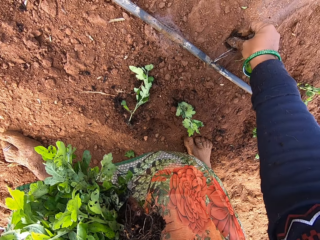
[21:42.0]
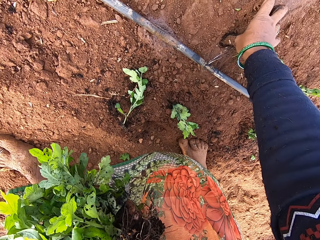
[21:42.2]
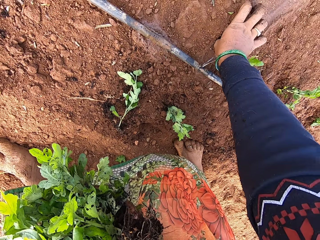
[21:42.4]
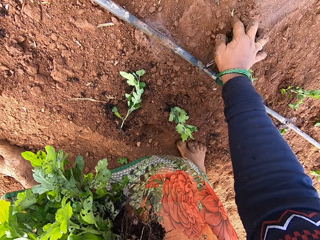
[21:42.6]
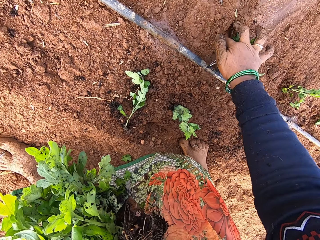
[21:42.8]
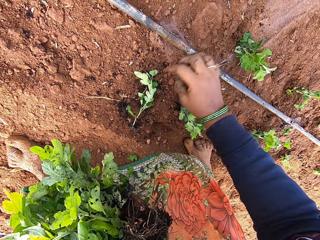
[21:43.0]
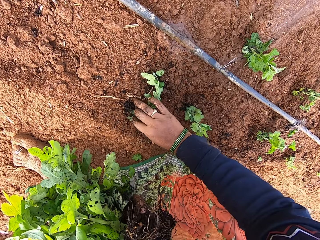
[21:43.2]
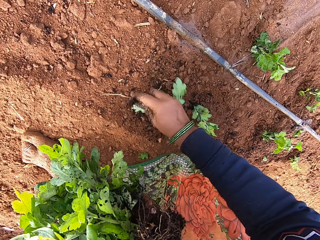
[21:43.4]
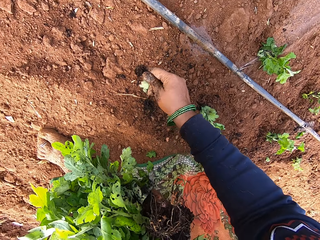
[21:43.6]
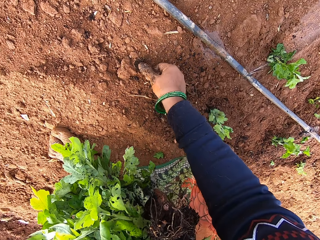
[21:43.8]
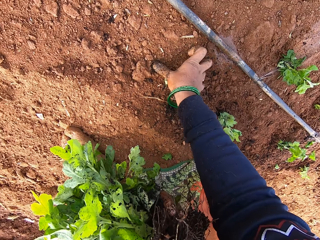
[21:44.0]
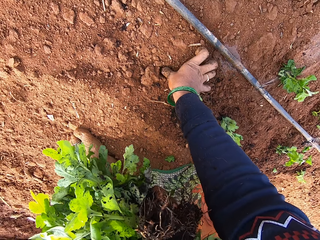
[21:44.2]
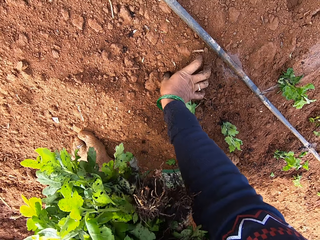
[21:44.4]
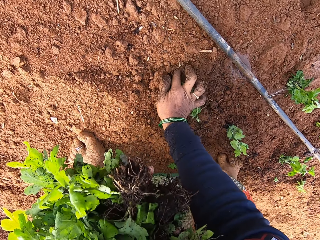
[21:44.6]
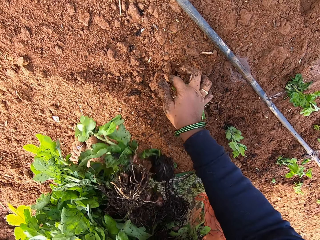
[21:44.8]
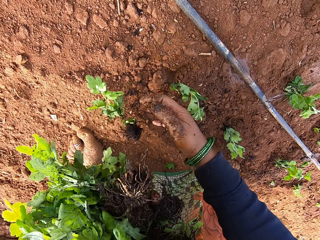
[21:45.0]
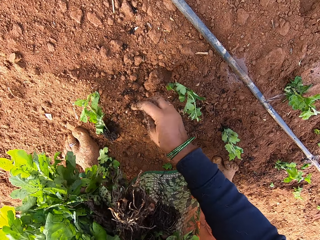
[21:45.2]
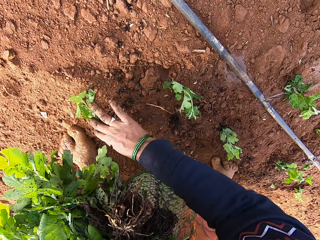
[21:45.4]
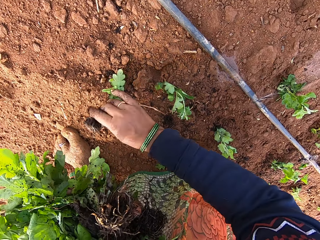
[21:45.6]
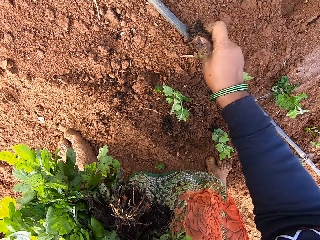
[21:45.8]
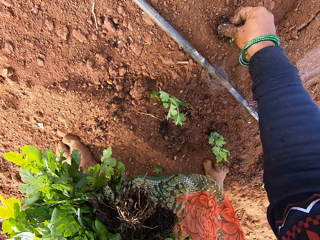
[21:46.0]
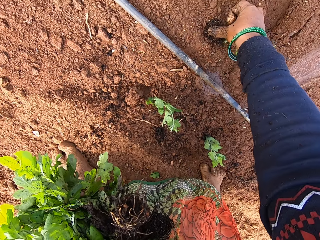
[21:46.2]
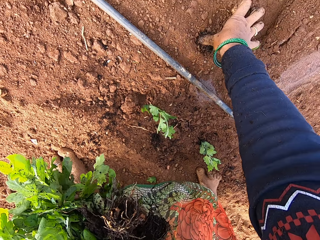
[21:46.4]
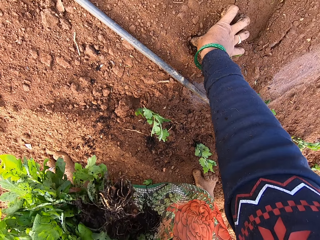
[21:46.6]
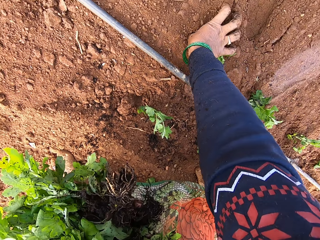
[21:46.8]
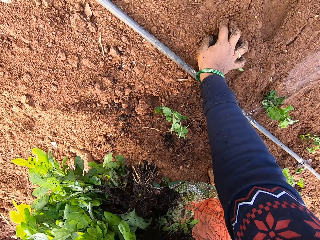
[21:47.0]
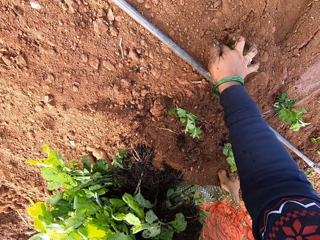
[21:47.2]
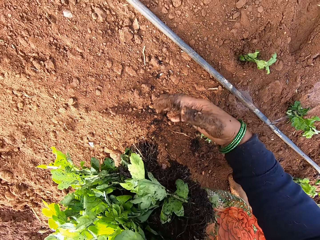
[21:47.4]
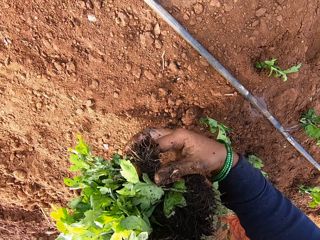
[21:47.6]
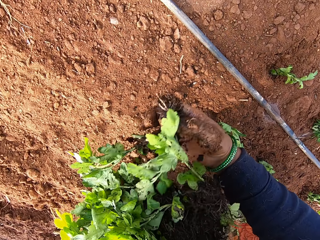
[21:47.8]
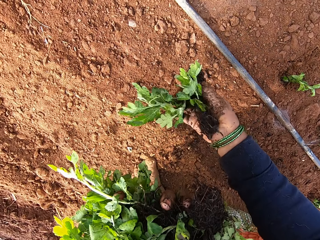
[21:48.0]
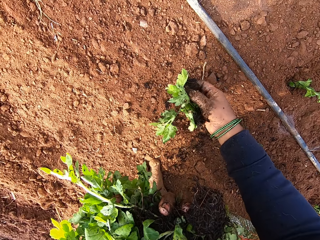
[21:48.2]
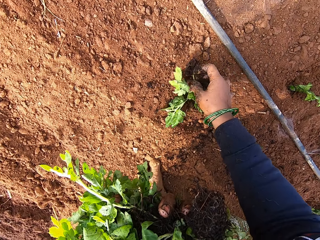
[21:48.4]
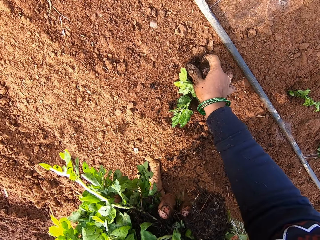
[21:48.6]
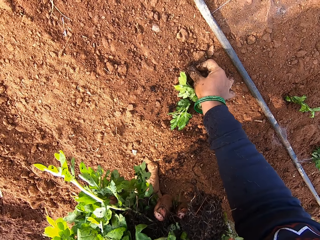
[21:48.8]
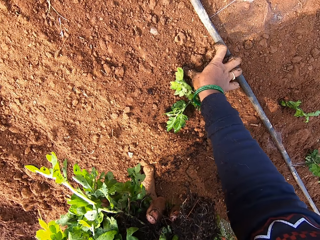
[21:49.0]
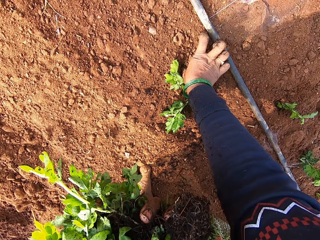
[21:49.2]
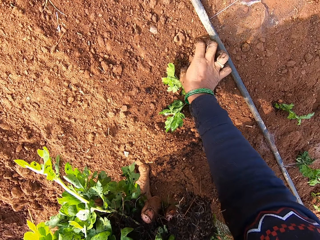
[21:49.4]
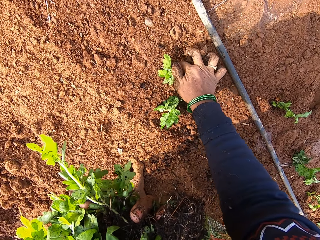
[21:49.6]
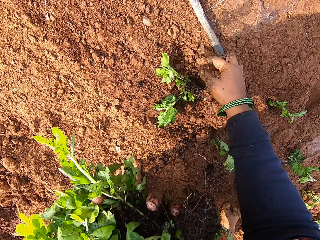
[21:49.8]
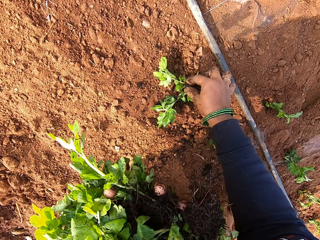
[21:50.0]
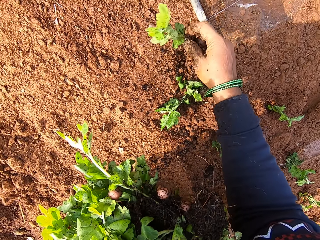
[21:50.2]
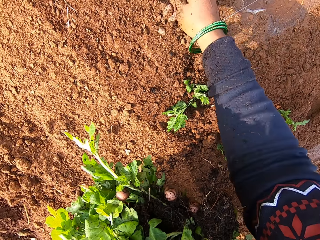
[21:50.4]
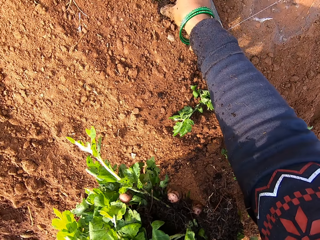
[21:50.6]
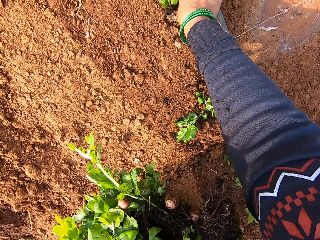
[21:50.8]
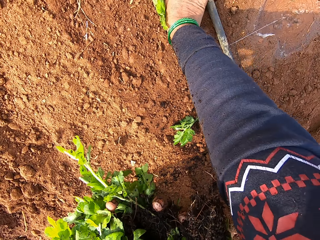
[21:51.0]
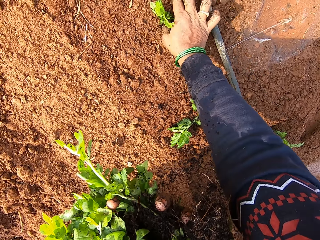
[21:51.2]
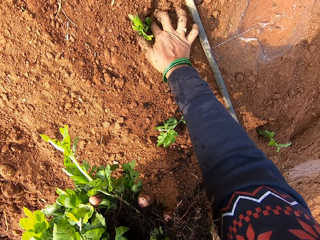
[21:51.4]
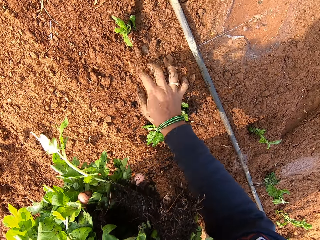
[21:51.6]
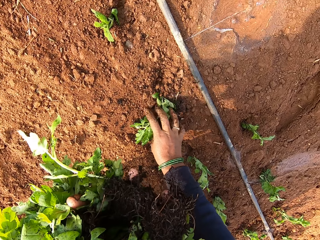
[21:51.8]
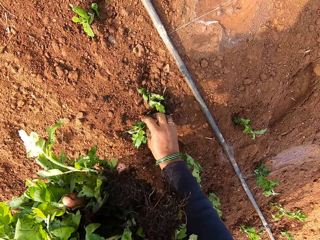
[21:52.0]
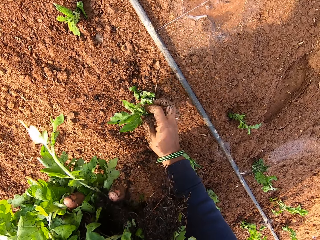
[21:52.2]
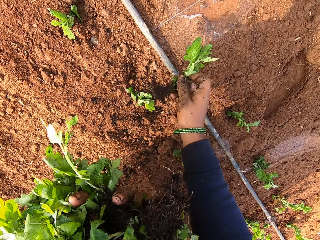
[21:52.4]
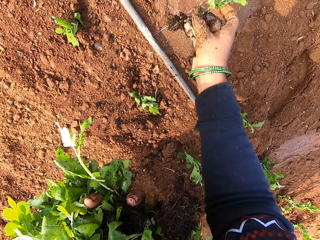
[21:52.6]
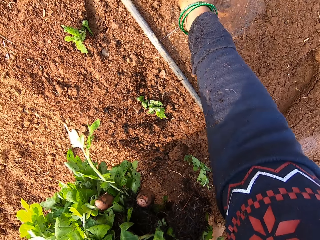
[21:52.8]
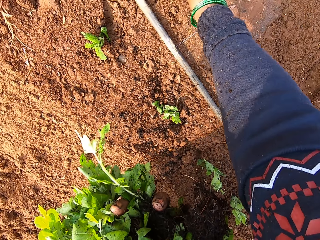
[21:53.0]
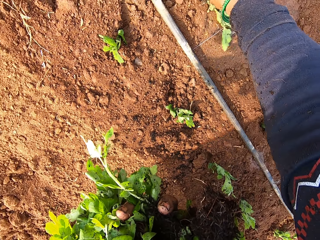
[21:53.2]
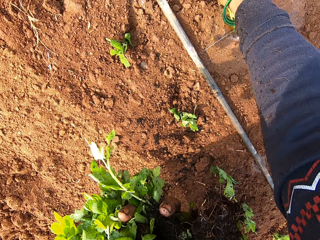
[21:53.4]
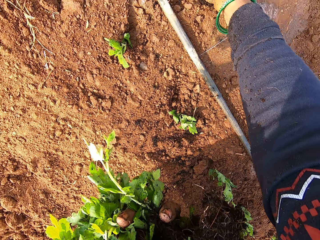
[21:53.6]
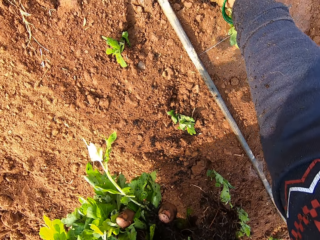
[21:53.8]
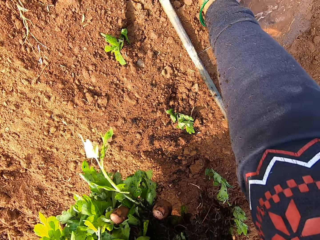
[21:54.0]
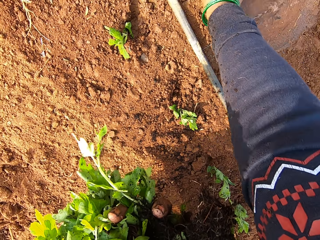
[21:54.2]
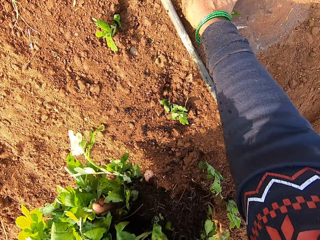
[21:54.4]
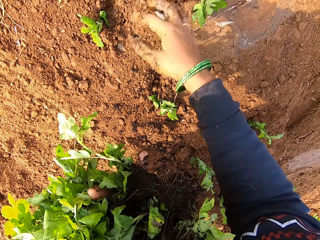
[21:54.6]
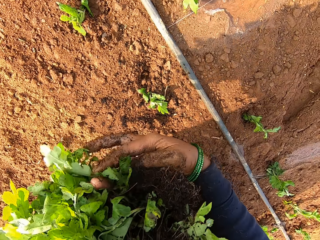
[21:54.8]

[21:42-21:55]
The camera wearer plants the seedling in the ground with her right hand. She picks a seedling from the ground with her right hand. She plants the seedling in the ground with her right hand. She picks a seedling from the ground with her right hand. She plants the seedling in the ground with her right hand. She picks a seedling from her left hand with her right hand. She plants the seedling in the ground with her right hand. She picks a seedling from the ground with her right hand. She plants the seedling in the ground with her right hand. She picks a seedling from the ground with her right hand. She plants the seedling in the ground with her right hand.

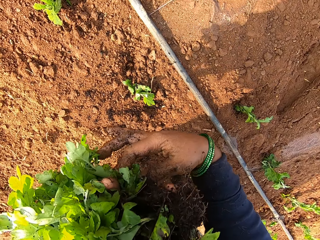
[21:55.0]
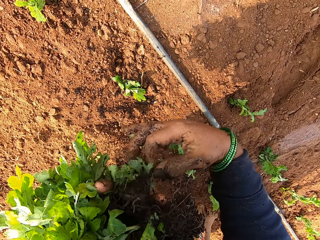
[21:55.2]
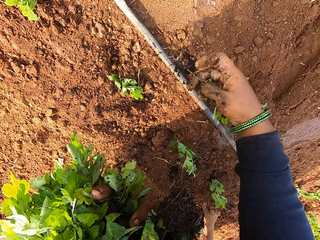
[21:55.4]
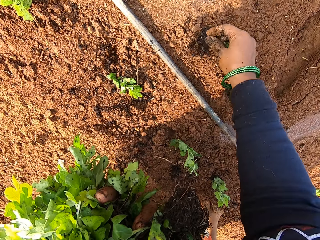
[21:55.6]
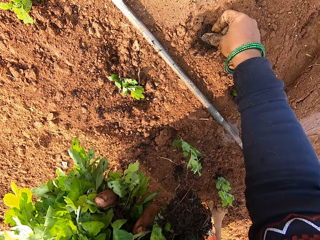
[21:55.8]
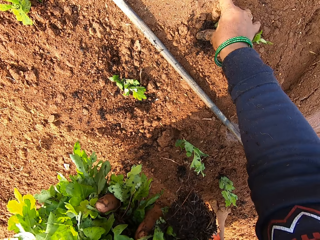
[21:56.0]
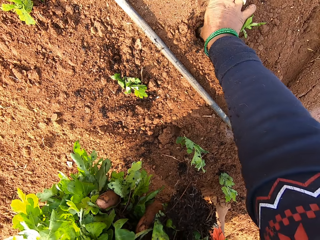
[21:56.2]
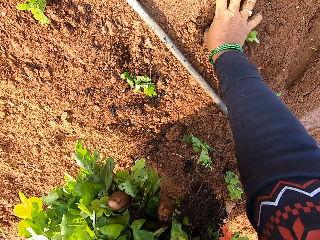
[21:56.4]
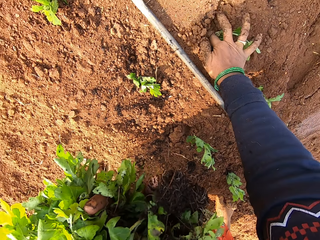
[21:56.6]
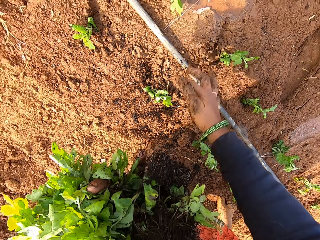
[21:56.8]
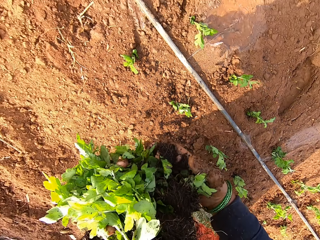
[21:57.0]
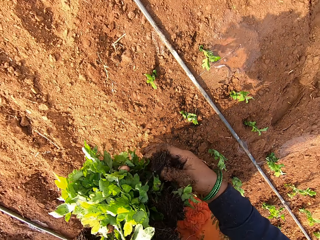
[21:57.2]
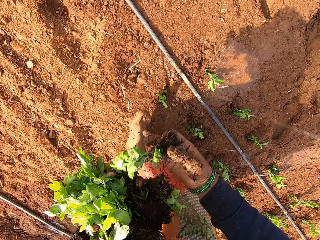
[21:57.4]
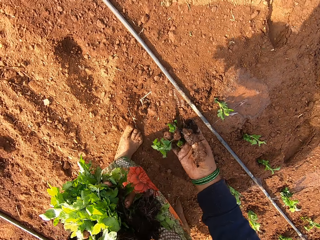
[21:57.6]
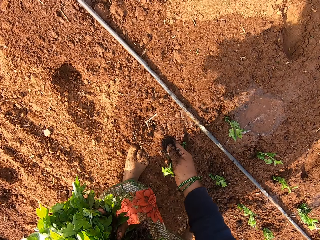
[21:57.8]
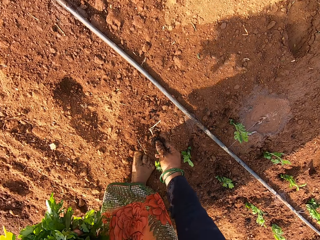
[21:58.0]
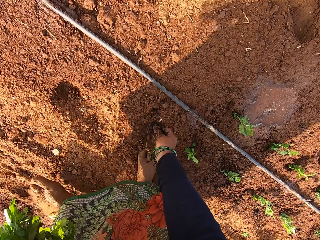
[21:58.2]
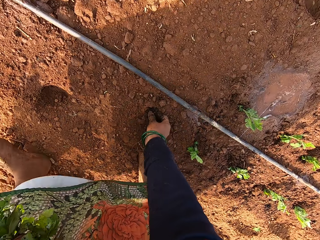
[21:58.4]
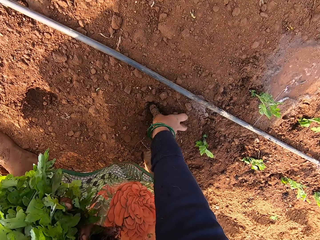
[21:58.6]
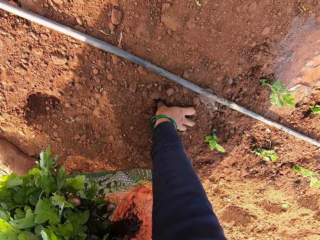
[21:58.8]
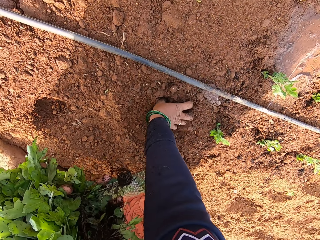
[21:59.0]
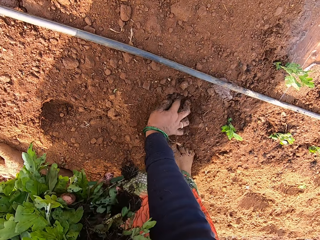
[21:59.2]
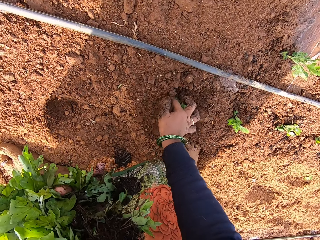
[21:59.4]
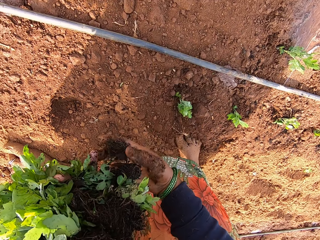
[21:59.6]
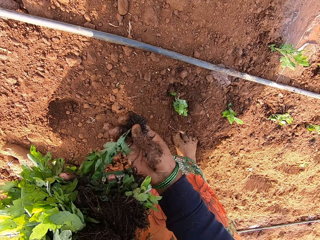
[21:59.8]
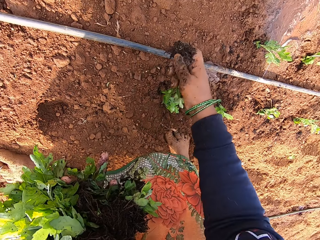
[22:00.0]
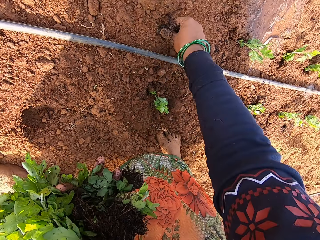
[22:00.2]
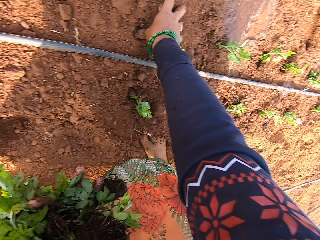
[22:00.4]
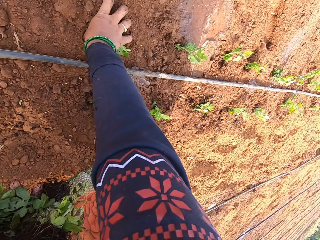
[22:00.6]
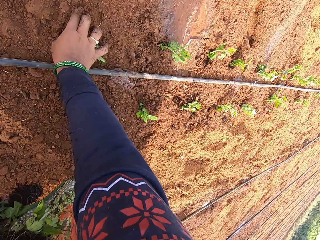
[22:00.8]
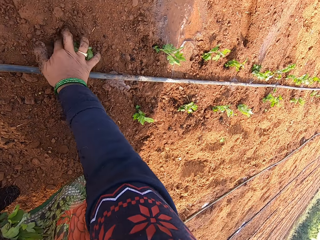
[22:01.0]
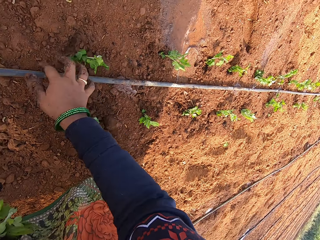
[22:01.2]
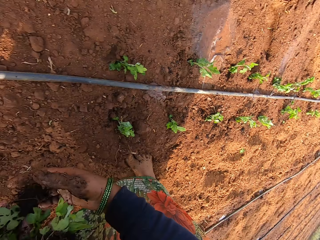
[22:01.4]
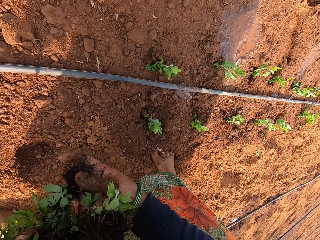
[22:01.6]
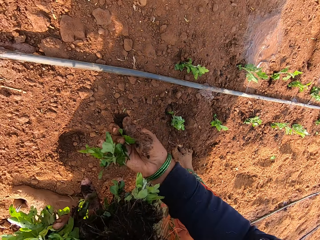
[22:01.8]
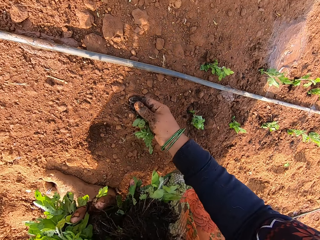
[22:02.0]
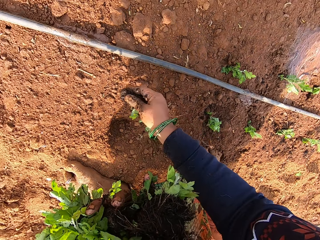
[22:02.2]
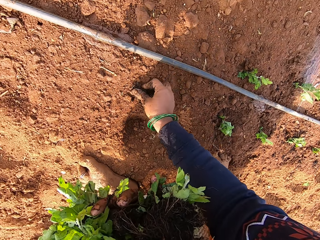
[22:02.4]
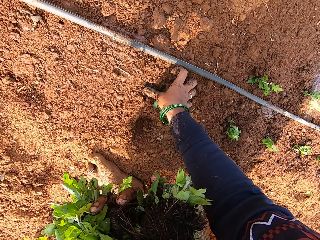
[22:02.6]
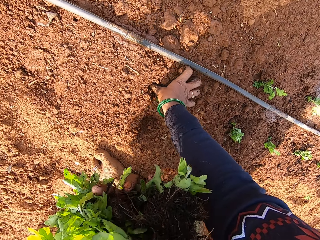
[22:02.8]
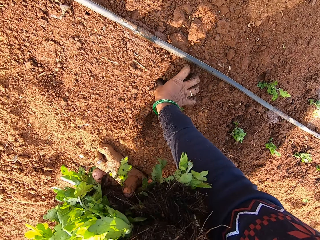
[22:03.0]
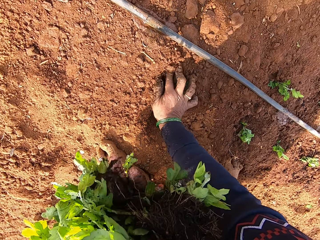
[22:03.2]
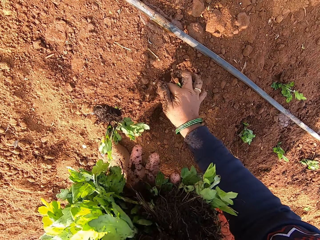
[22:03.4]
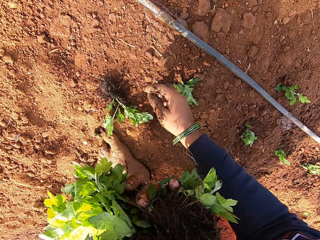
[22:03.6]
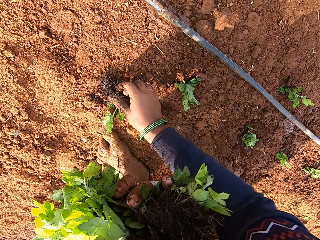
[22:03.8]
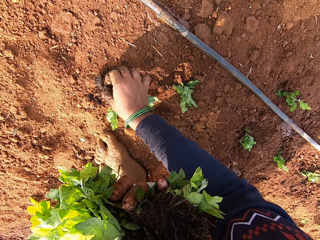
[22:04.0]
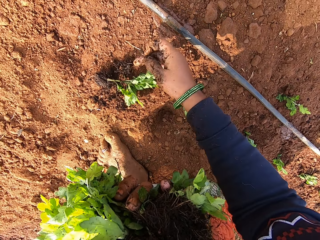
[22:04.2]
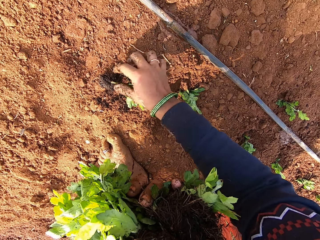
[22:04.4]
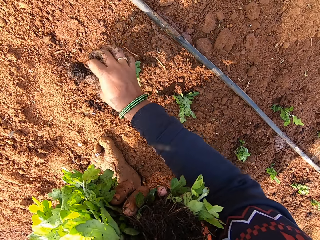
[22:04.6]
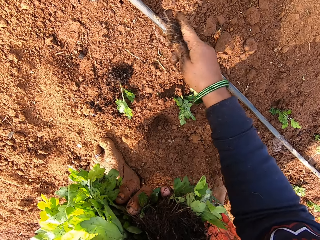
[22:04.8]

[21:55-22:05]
The camera wearer picks a seedling from her left hand with her right hand. She plants the seedling in the ground with her right hand. She picks a seedling from her left hand with her right hand. She plants the seedling in the ground with her right hand. She picks a seedling from her left hand with her right hand. She plants the seedling in the ground with her right hand. She picks a seedling from her left hand with her right hand. She shouts out. She plants the seedling in the ground with her right hand. She picks a seedling from the ground with her right hand.
